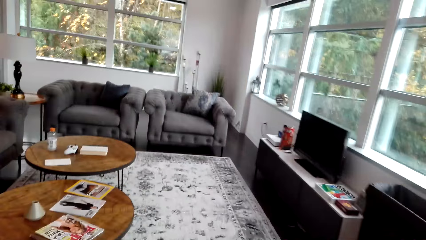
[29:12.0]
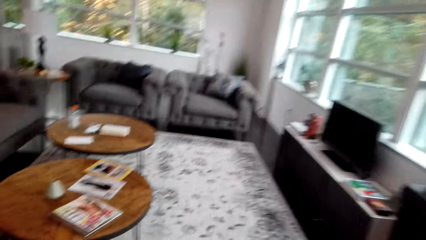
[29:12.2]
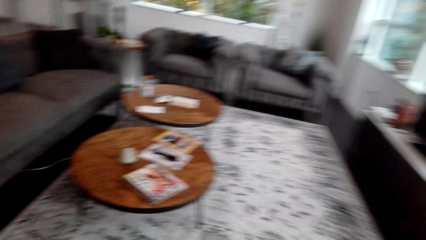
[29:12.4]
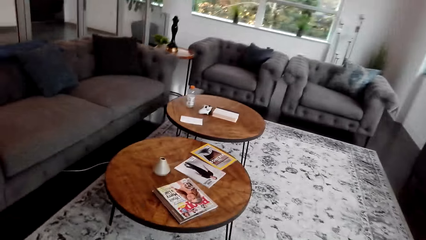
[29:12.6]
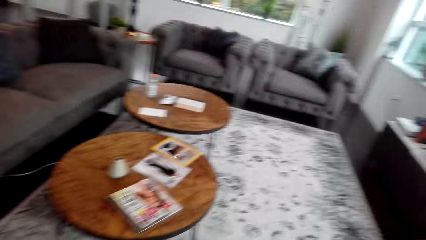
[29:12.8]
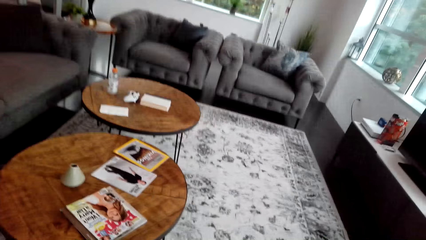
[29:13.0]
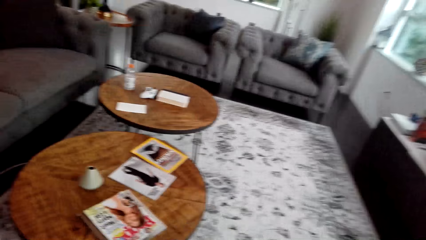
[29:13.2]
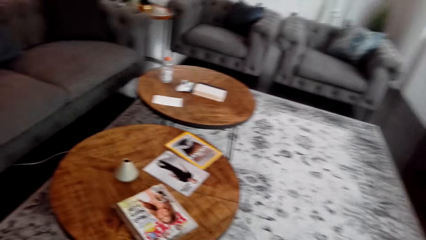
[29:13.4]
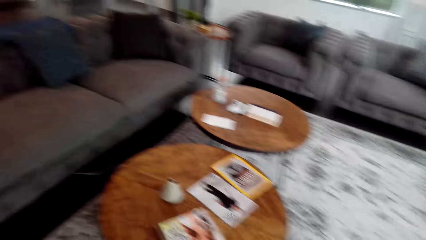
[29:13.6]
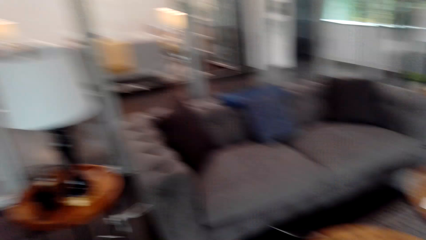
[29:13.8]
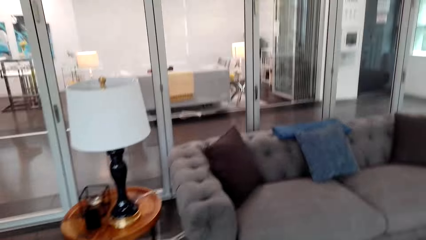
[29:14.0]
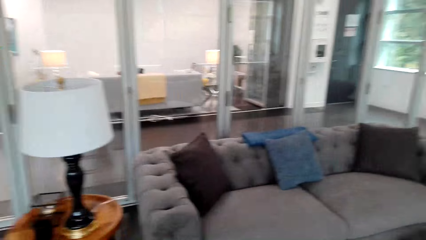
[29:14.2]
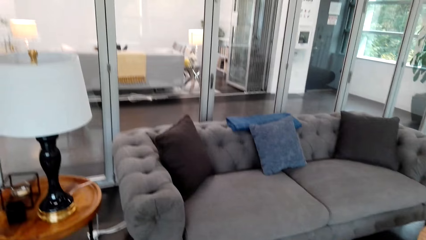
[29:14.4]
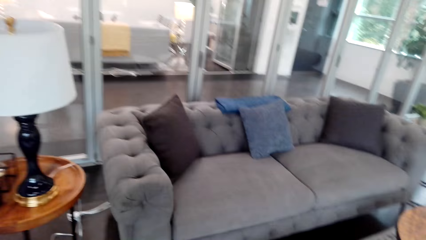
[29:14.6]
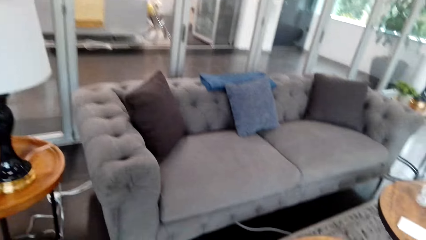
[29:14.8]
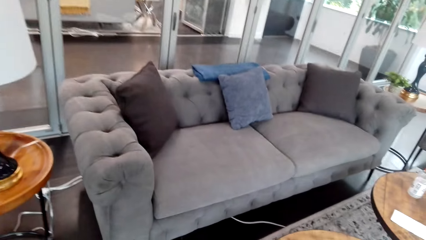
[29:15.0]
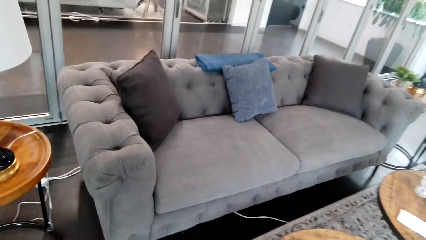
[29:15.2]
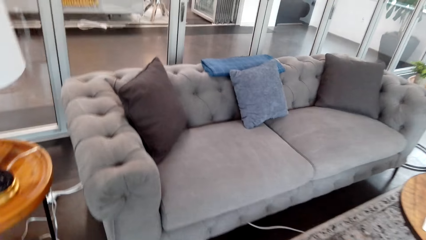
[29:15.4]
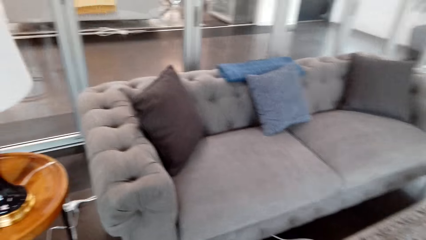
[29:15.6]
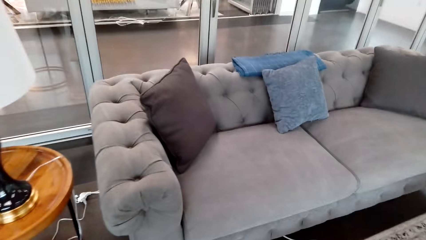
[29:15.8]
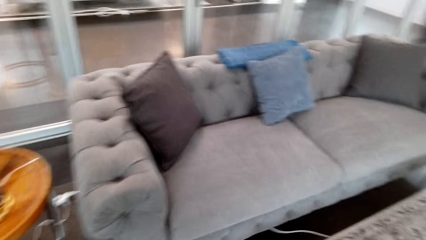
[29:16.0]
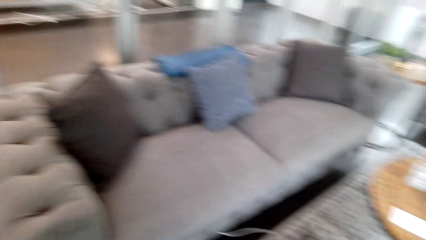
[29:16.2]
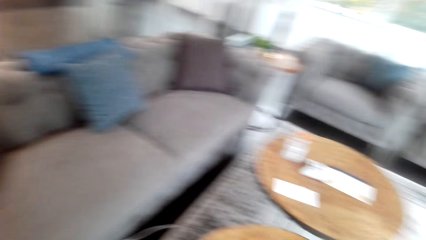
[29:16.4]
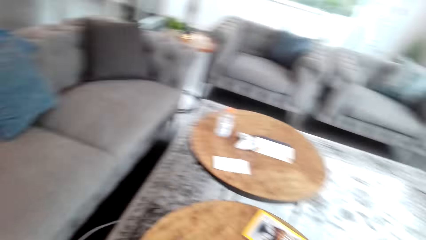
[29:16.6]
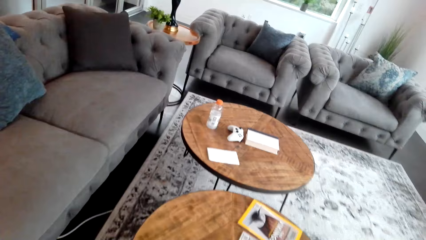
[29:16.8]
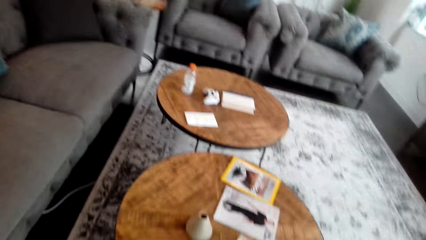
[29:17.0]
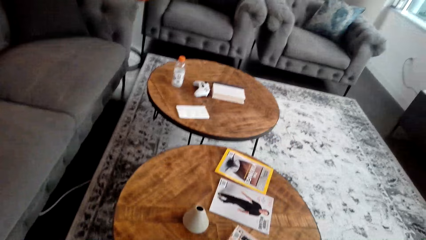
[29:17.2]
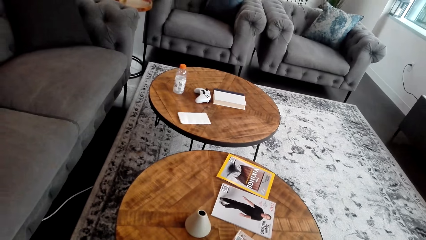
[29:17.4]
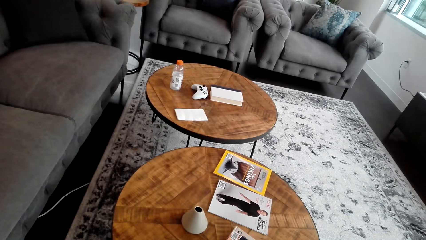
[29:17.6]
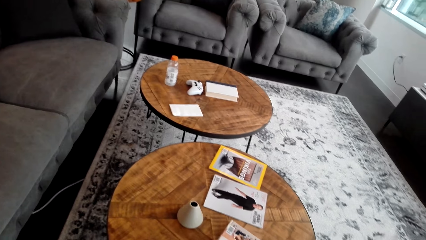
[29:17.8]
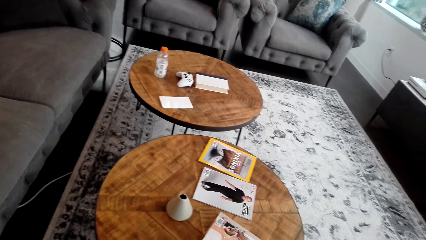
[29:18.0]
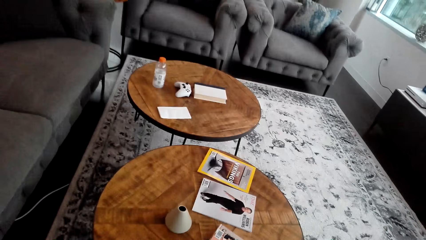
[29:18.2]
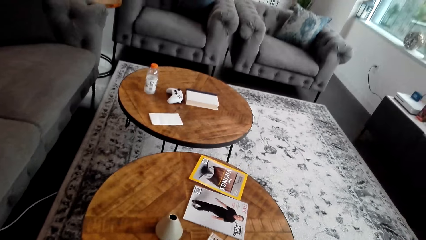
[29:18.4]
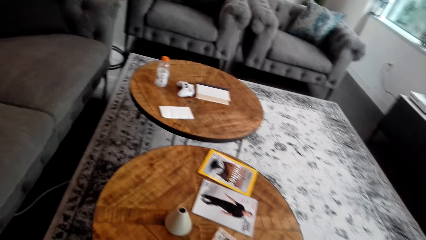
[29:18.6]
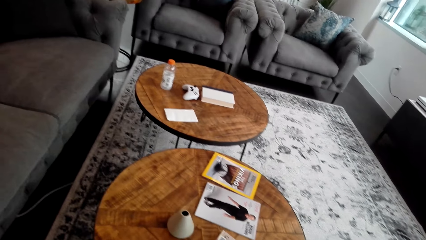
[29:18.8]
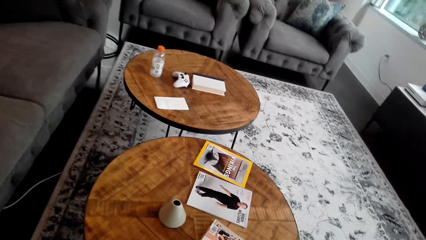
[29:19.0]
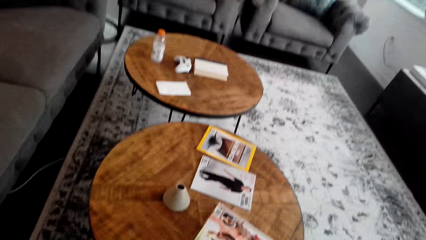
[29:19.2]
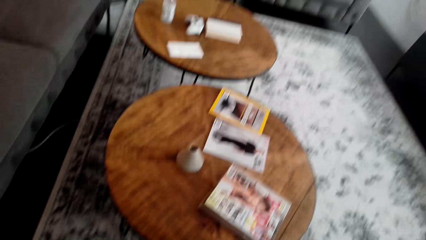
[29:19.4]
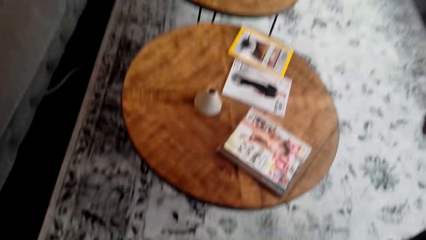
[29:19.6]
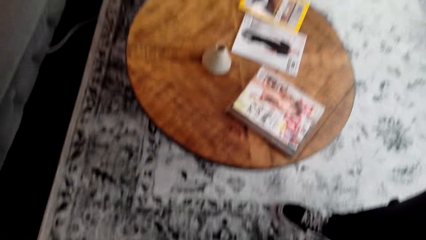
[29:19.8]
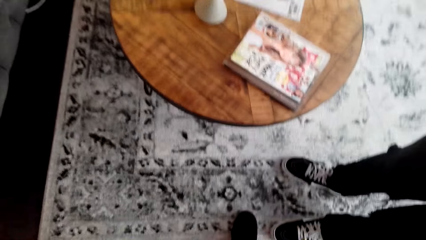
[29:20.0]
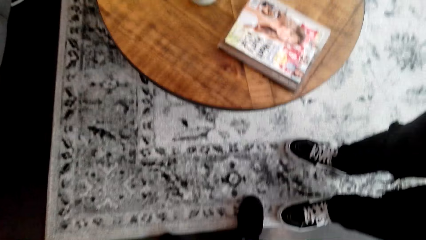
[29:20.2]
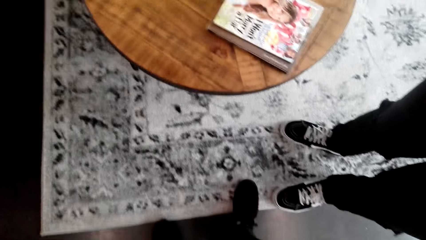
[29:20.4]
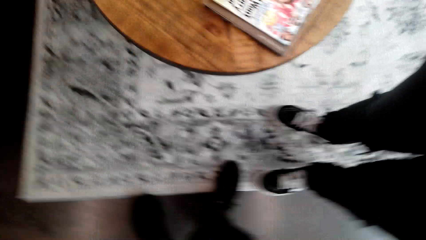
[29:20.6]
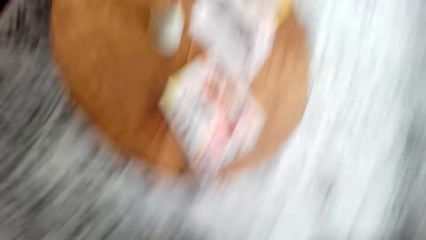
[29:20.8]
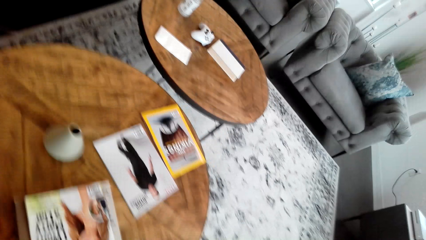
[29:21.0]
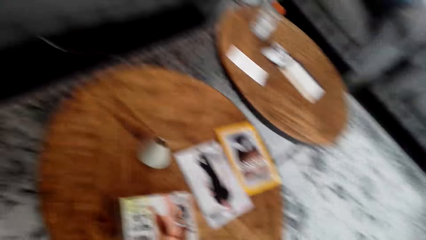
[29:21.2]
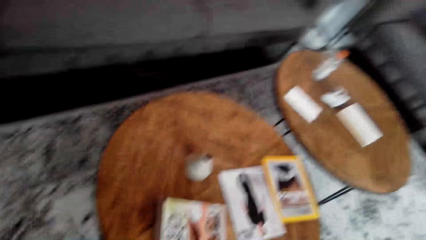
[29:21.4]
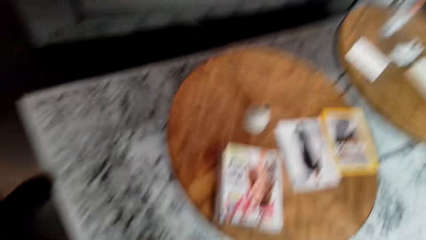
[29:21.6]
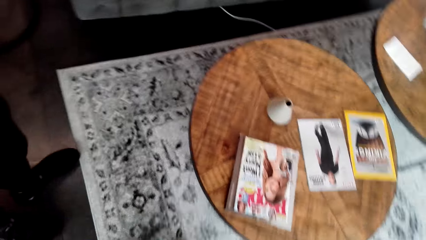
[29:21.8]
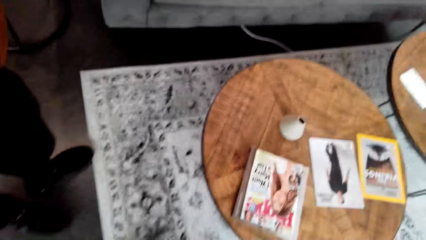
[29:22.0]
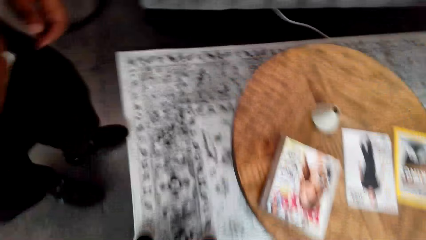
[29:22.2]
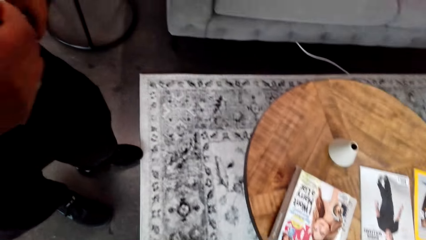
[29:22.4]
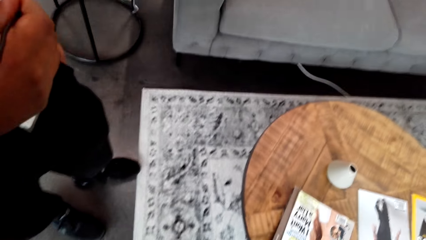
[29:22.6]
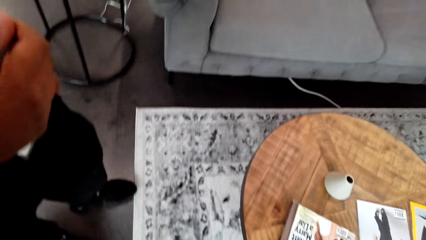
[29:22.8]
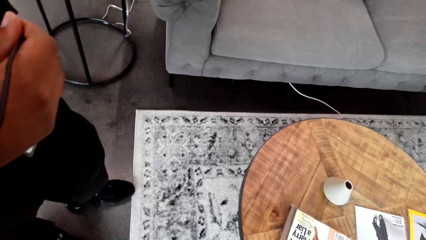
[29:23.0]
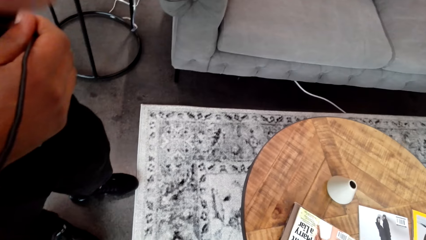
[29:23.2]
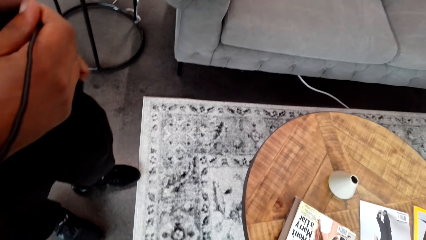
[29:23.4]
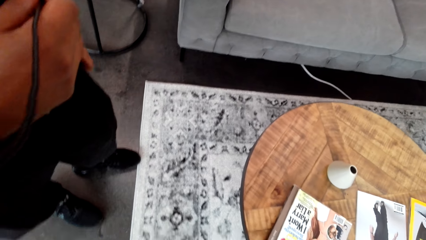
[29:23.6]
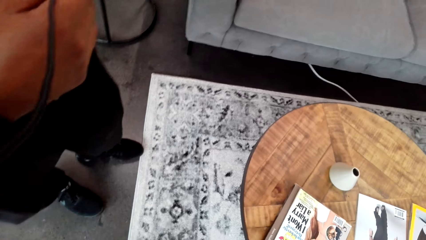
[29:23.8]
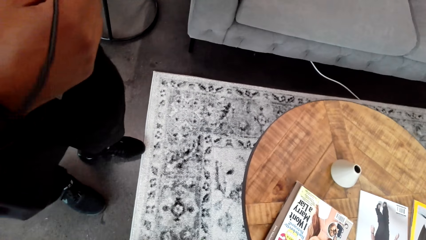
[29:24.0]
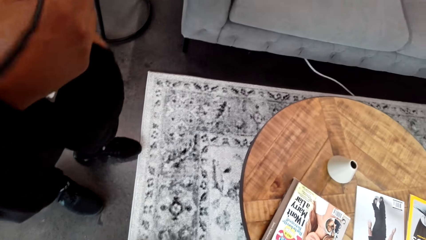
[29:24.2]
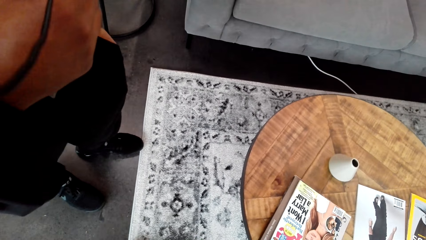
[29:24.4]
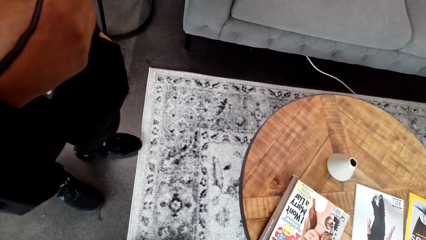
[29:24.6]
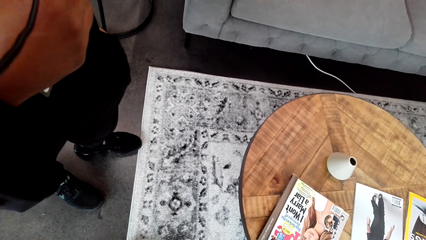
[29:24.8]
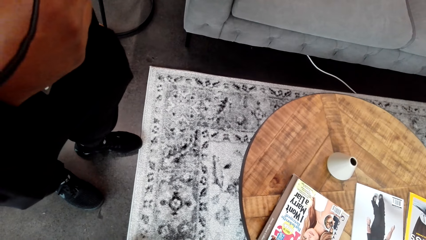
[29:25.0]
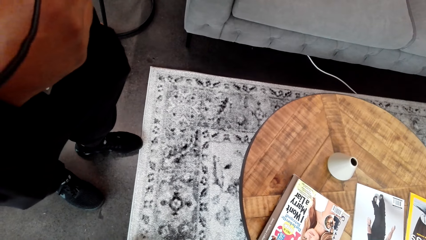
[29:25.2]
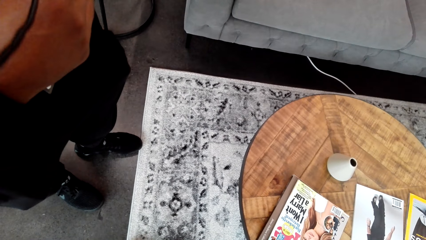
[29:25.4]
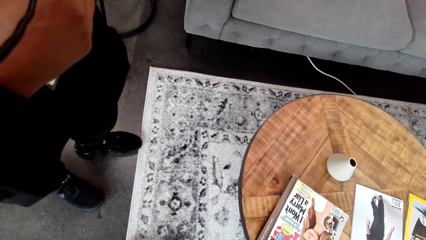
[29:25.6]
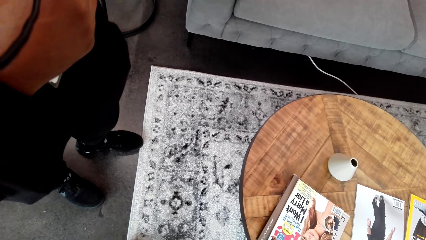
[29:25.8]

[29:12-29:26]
A man stands next to the camera wearer. The camera wearer puts a hand in the pocket.
